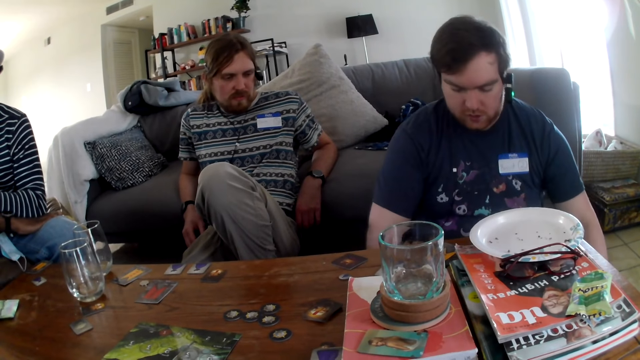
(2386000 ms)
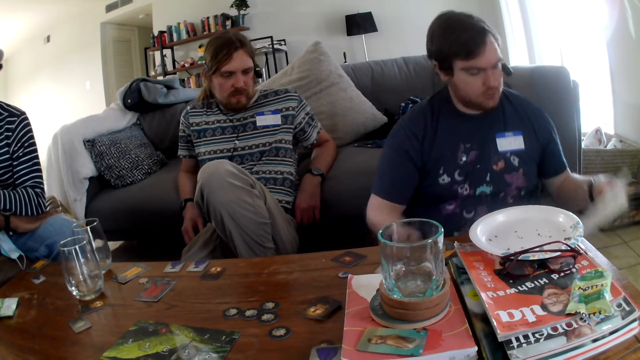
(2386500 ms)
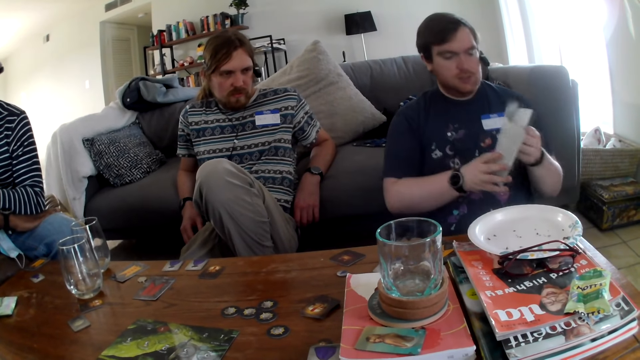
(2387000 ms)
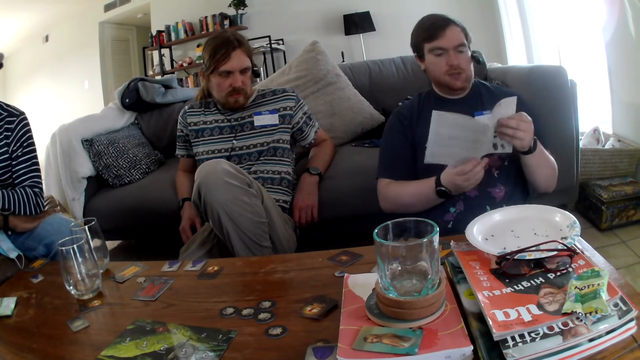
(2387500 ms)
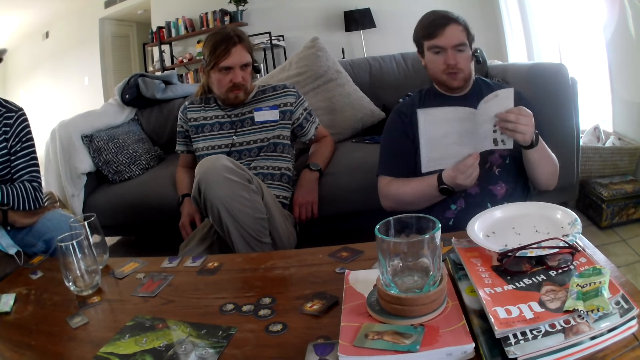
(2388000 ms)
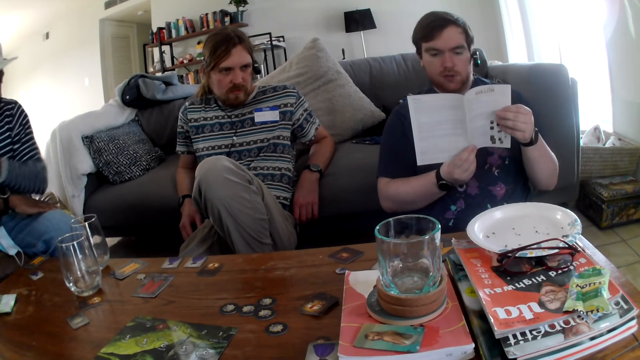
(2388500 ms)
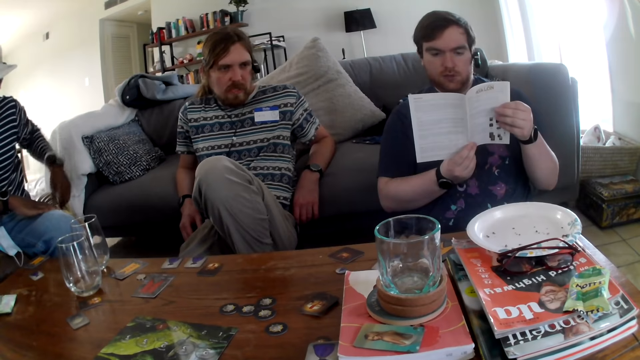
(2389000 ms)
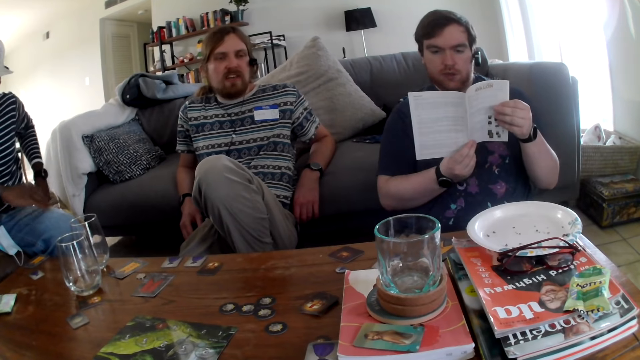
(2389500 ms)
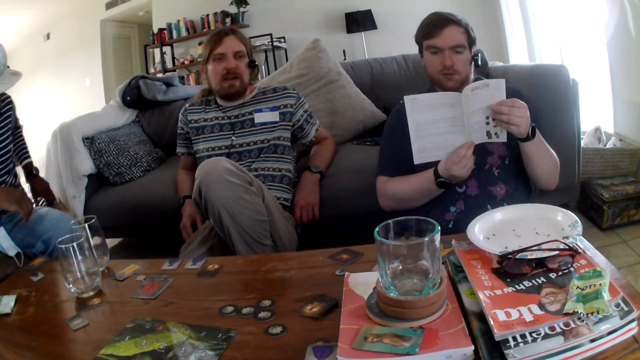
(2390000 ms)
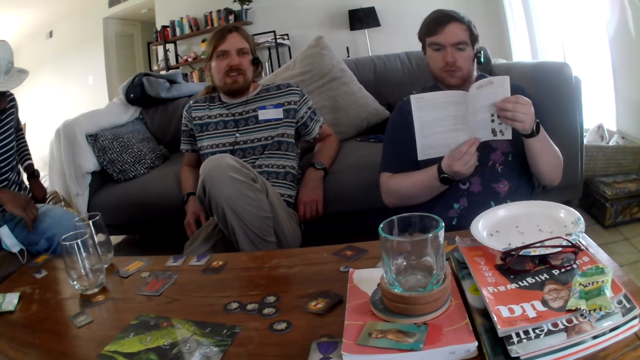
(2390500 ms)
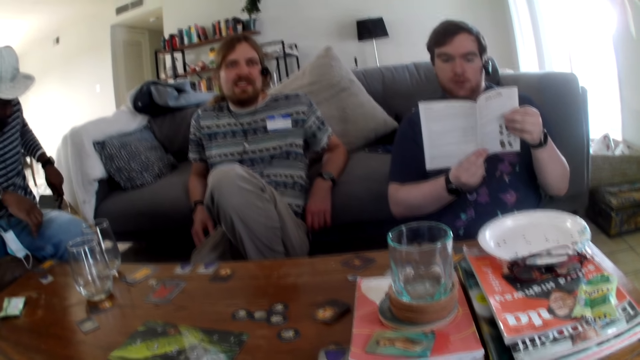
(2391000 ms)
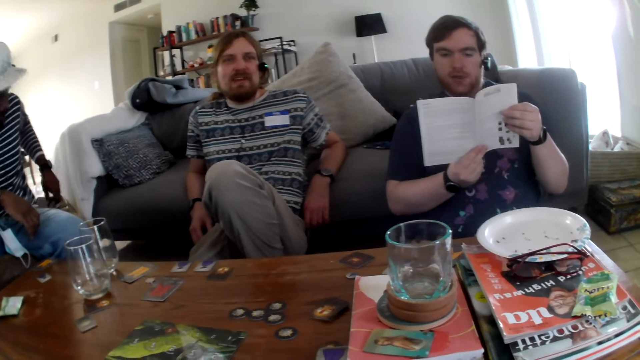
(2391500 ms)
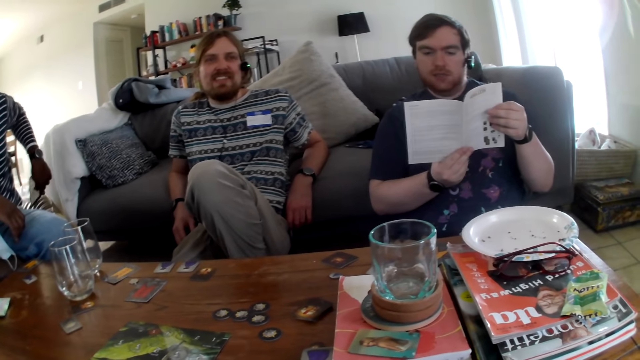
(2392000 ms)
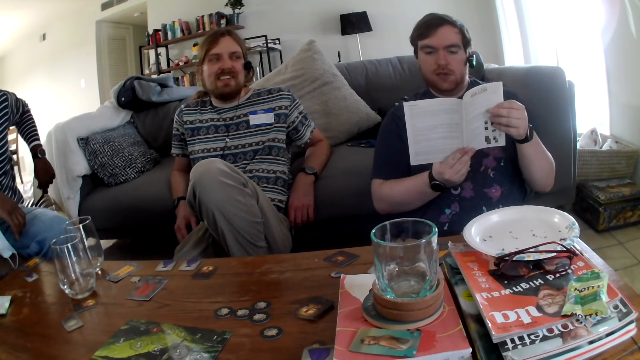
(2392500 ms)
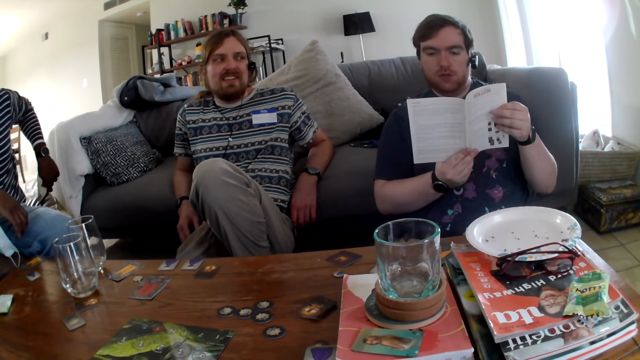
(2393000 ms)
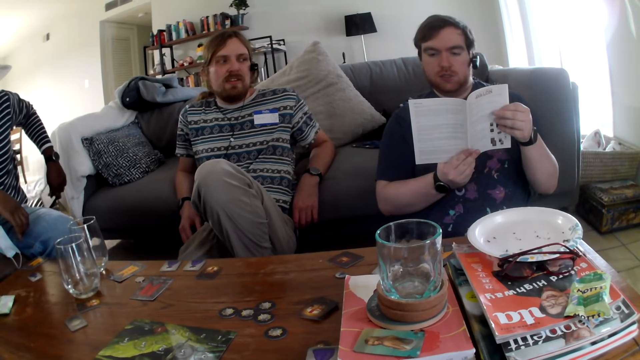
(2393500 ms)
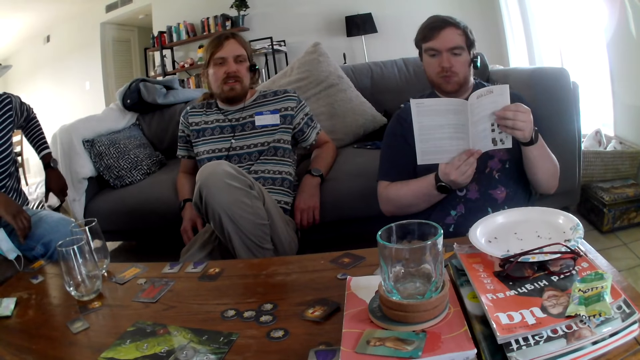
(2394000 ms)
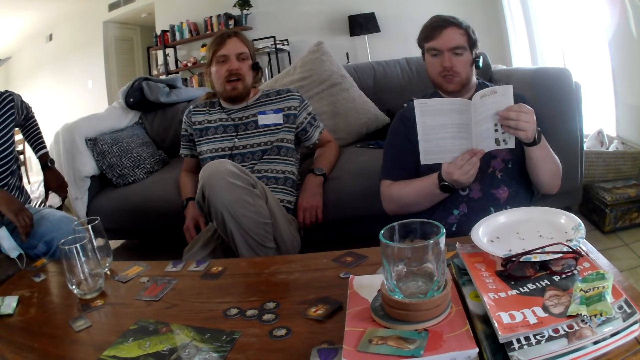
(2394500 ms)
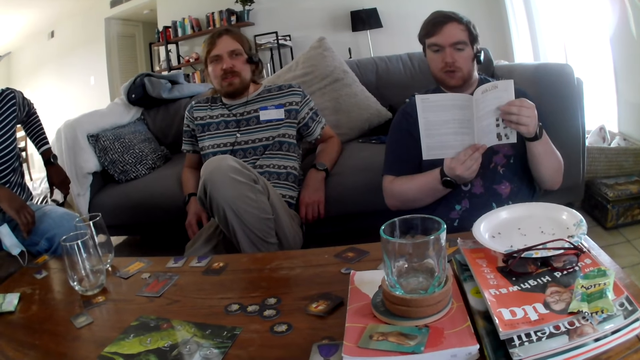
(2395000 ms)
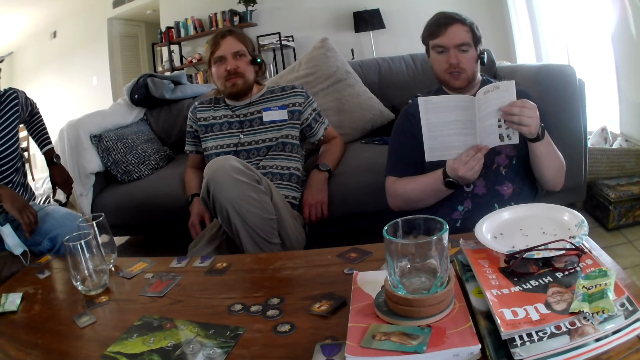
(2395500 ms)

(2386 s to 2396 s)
A man picks the book from the table. The man talks, looks at the book. Another man speaks. The camera wearer speaks. The first man reads the book. He talks.

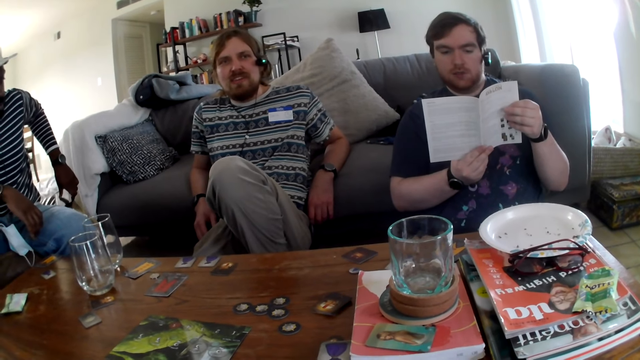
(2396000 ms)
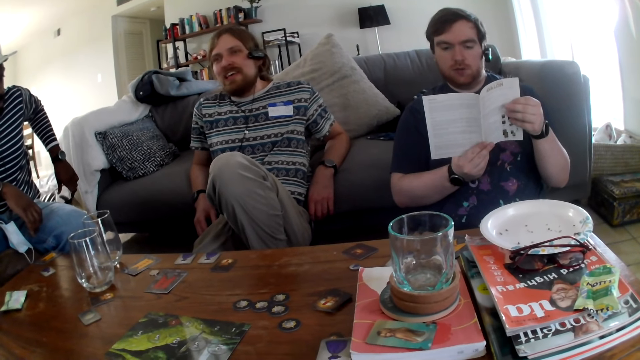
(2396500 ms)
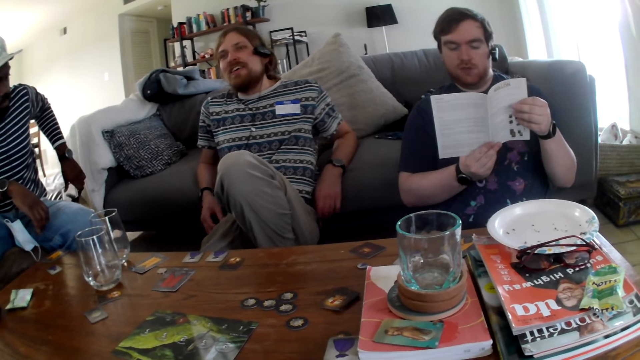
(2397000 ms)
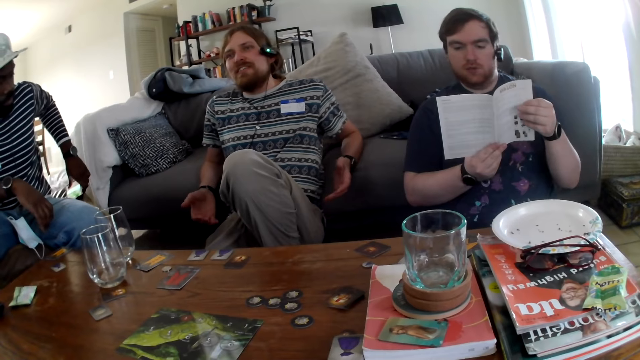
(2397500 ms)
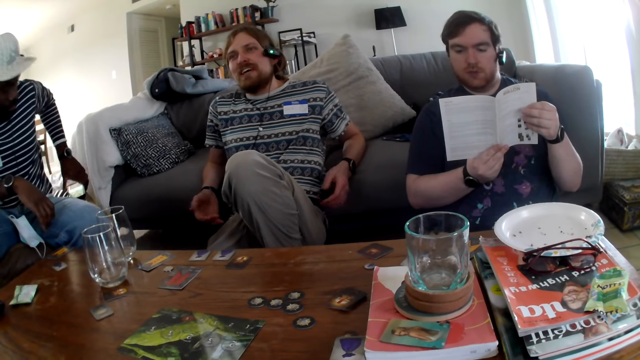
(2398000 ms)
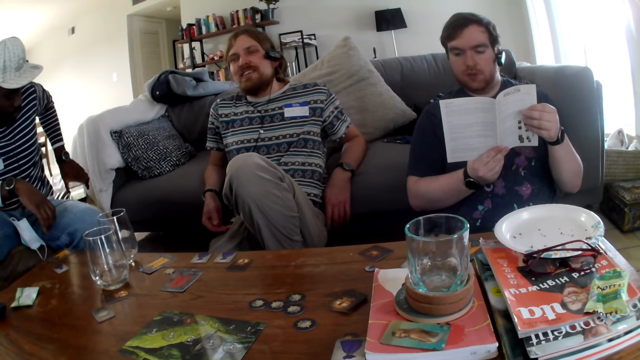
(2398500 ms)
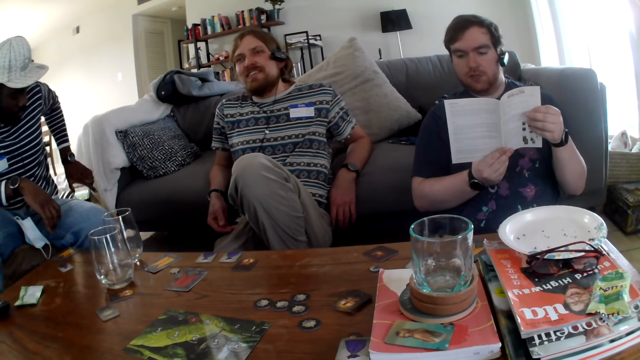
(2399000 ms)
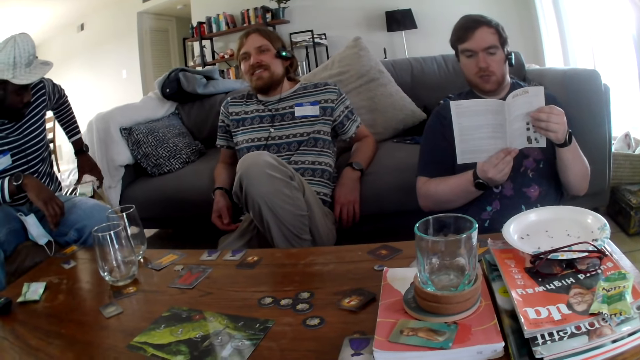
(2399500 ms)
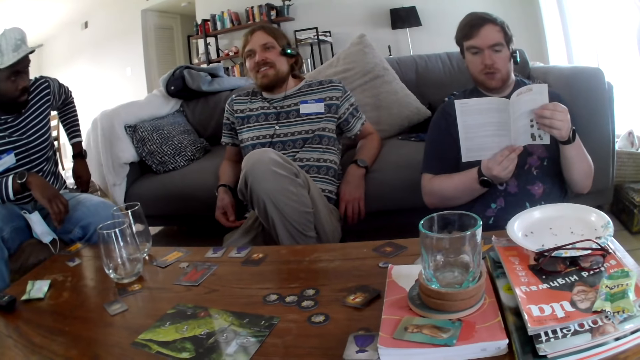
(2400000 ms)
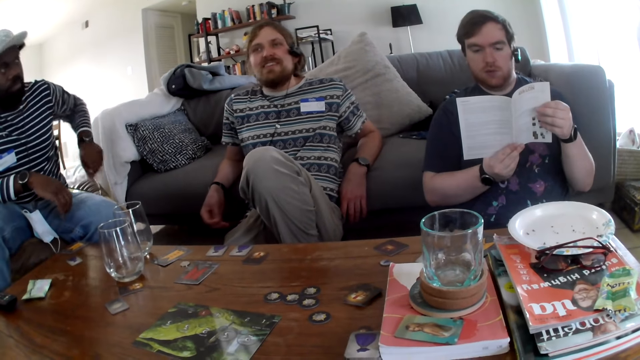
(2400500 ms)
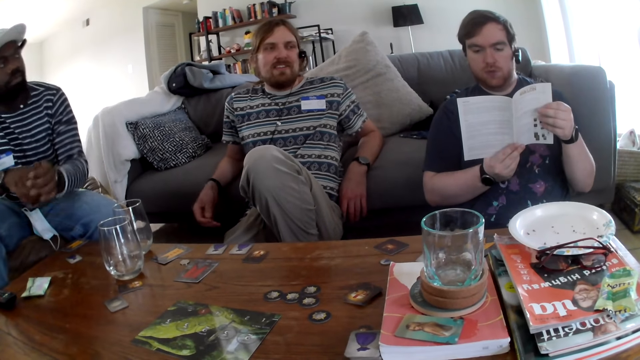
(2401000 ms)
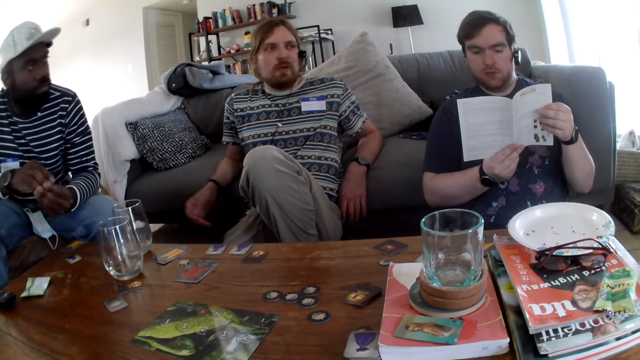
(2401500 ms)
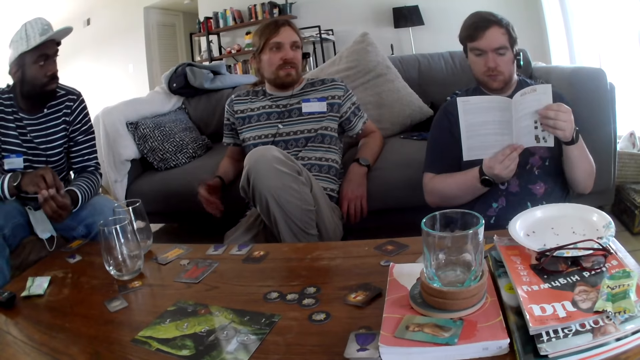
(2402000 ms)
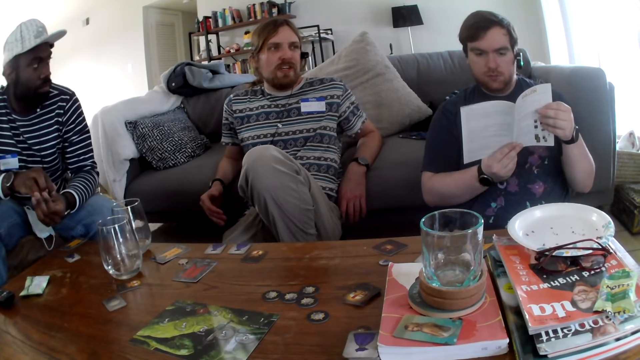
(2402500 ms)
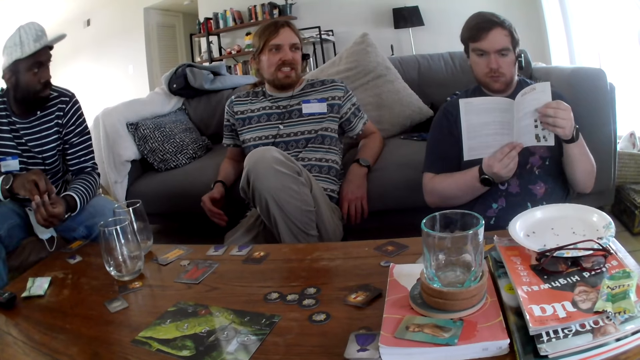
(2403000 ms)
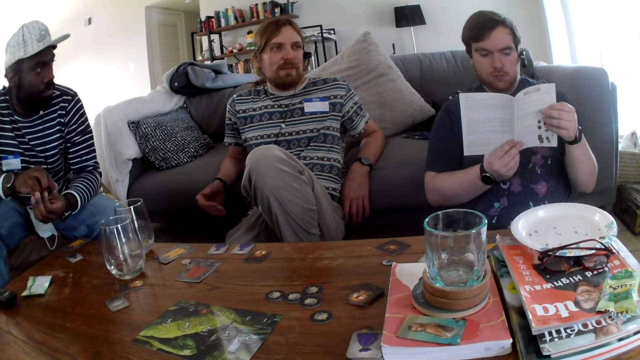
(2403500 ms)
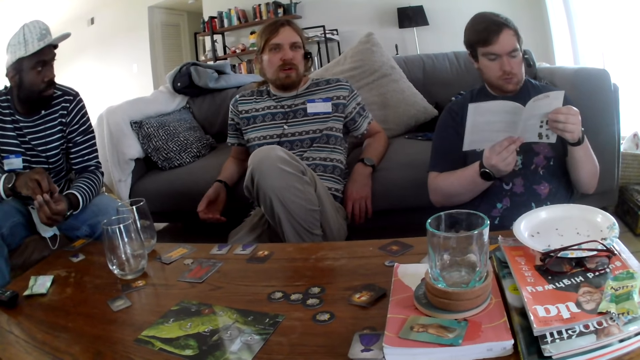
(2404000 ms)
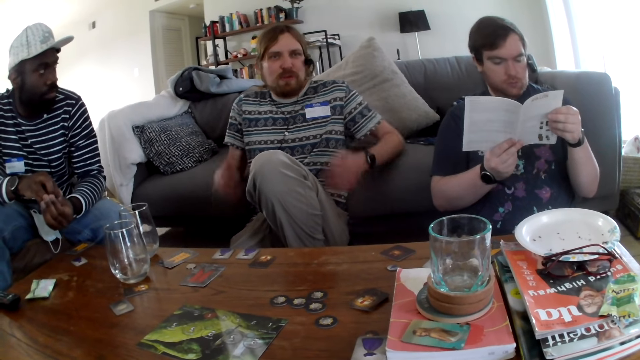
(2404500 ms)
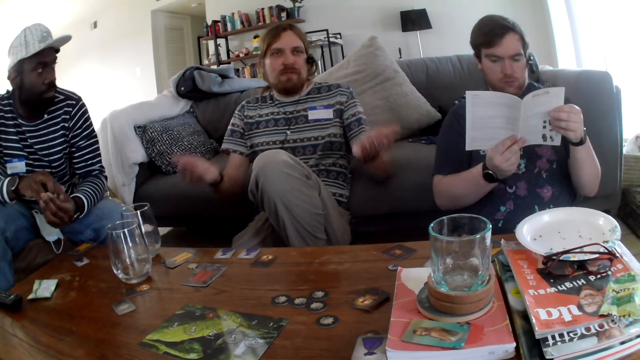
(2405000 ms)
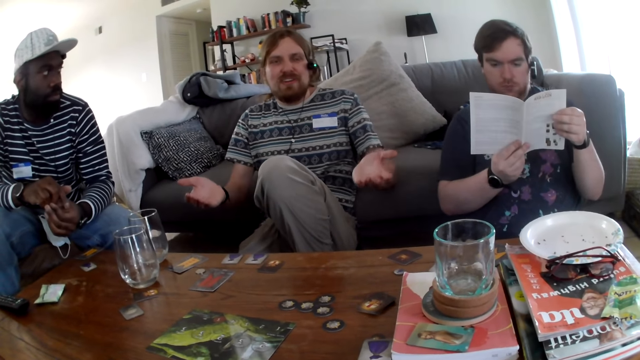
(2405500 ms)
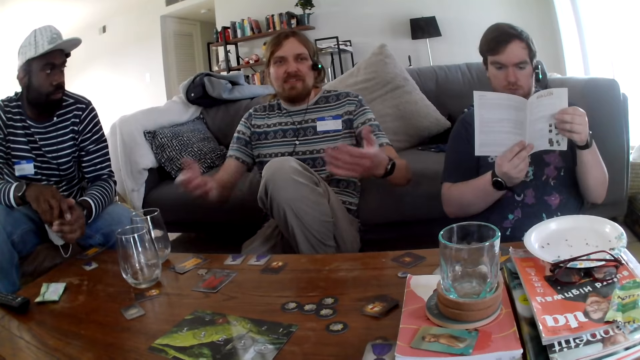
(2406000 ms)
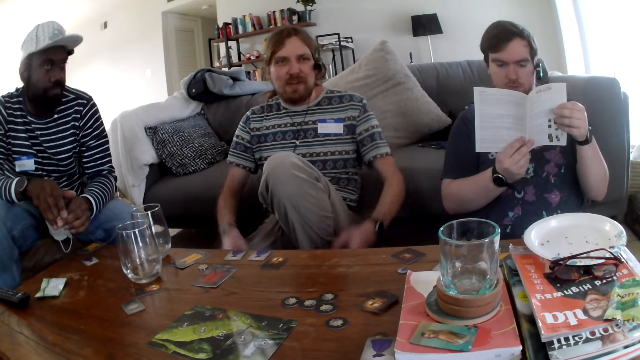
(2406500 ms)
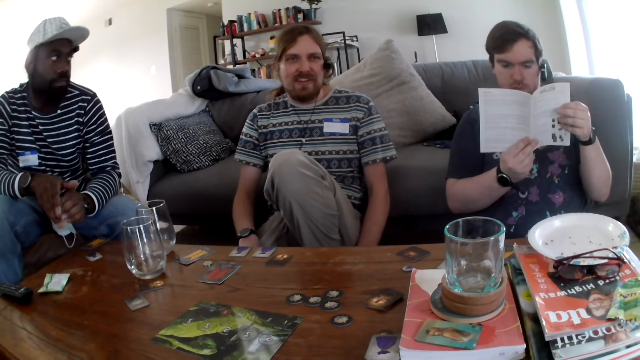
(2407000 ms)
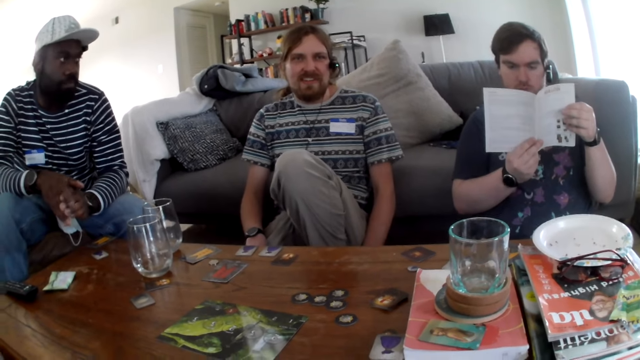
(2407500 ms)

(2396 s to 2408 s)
A man talks. A person picks the phone. Another person talks. The man speaks.
